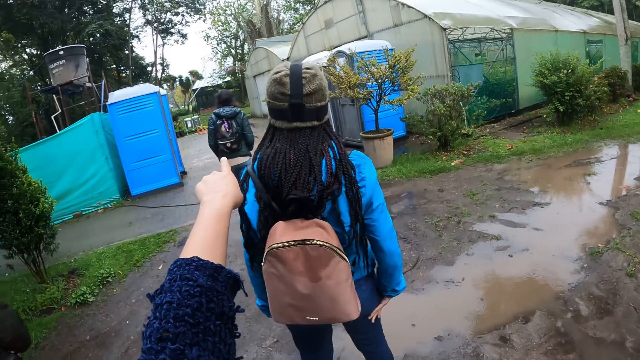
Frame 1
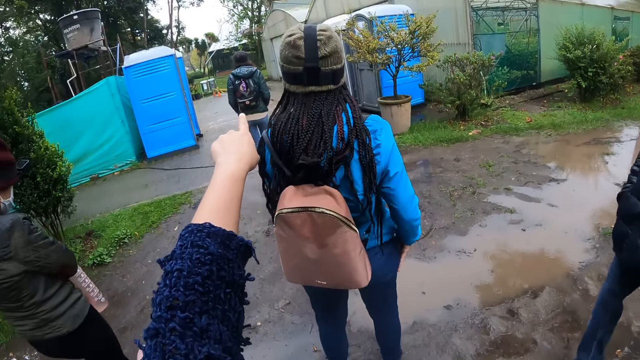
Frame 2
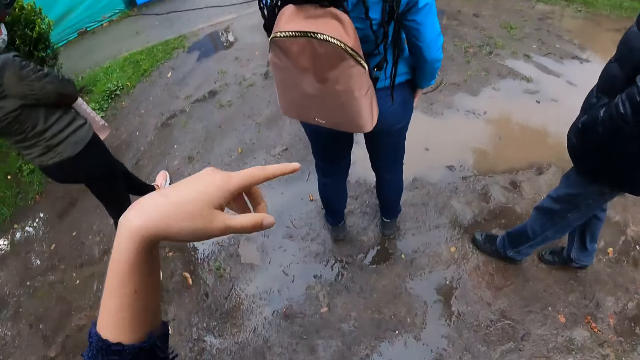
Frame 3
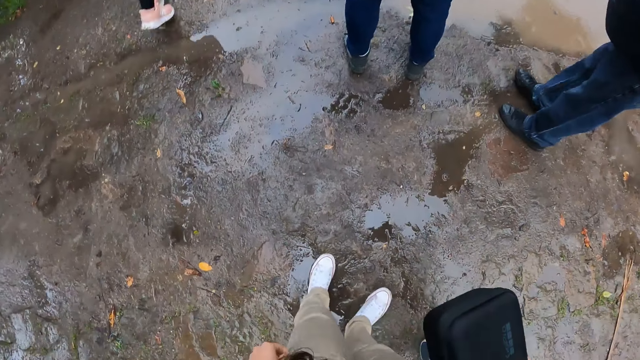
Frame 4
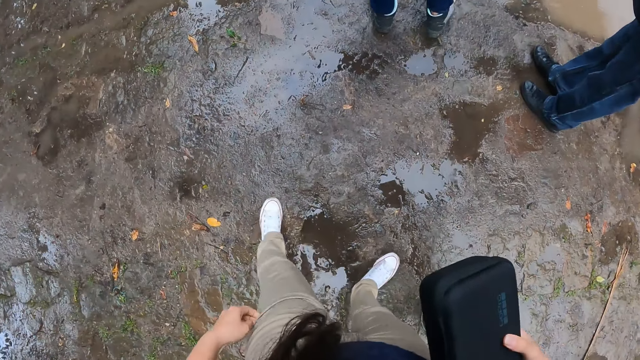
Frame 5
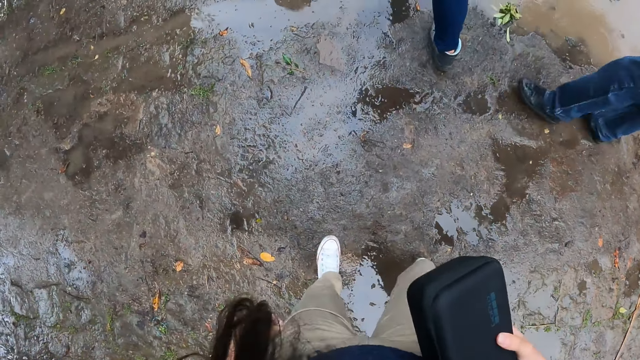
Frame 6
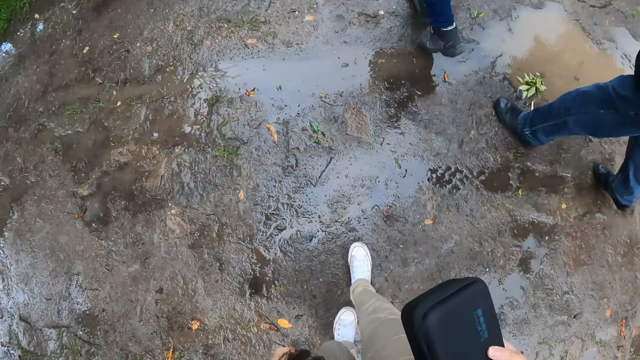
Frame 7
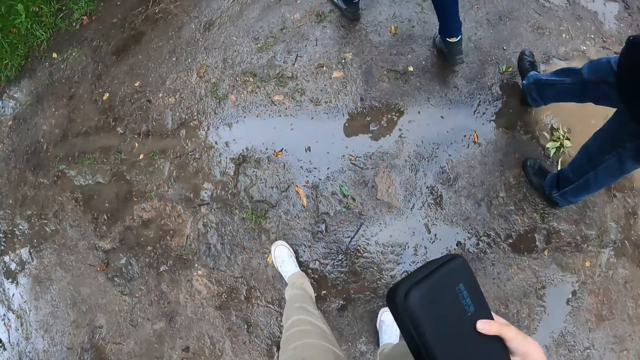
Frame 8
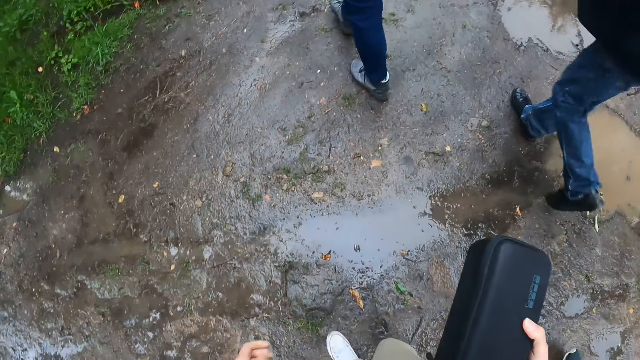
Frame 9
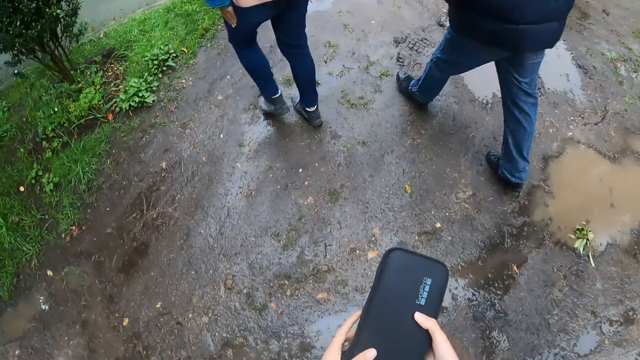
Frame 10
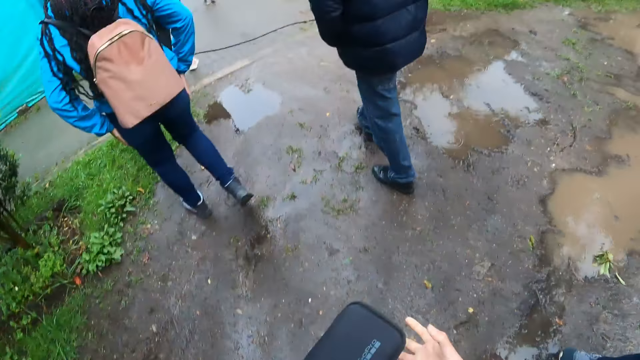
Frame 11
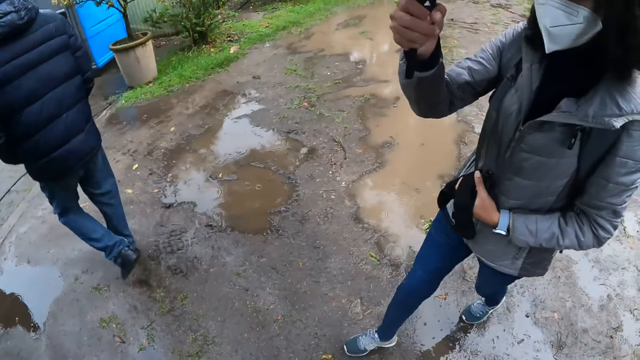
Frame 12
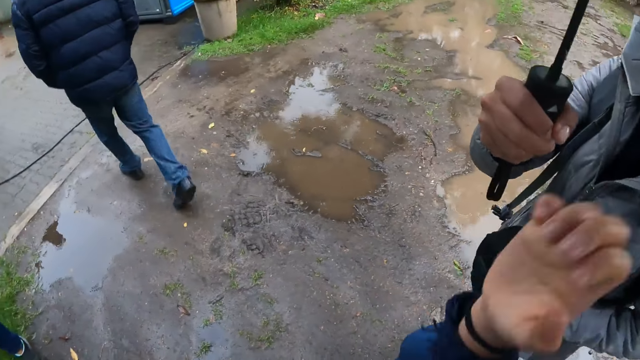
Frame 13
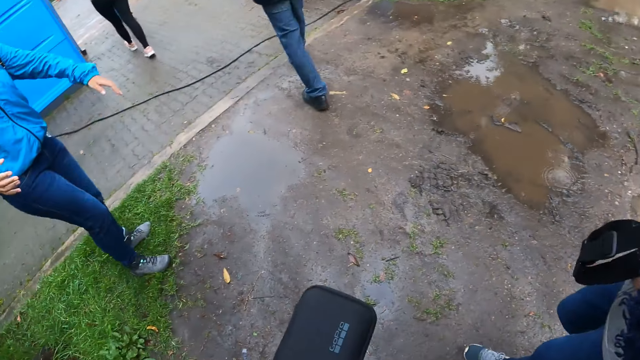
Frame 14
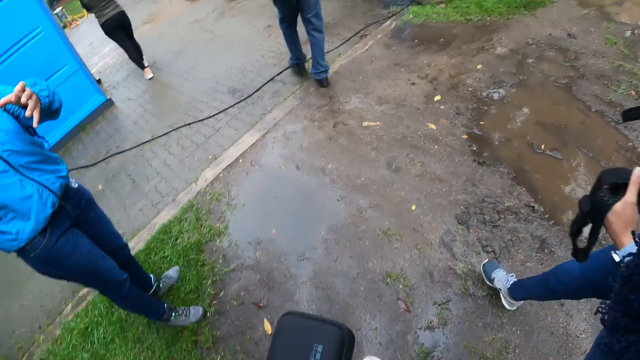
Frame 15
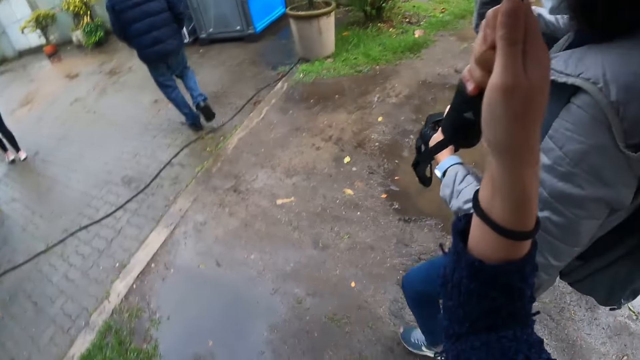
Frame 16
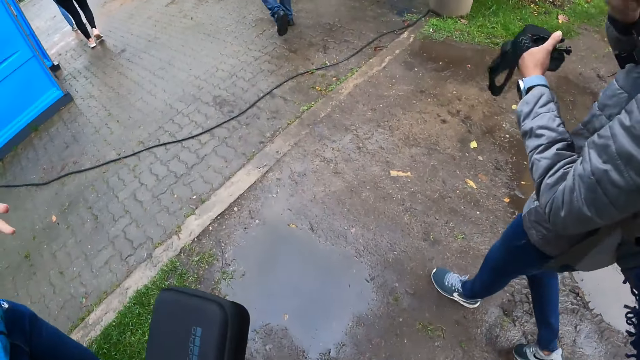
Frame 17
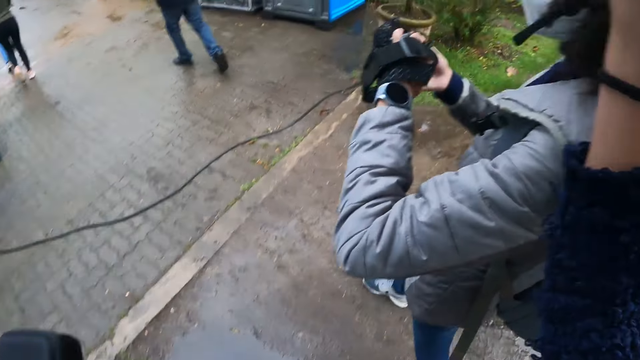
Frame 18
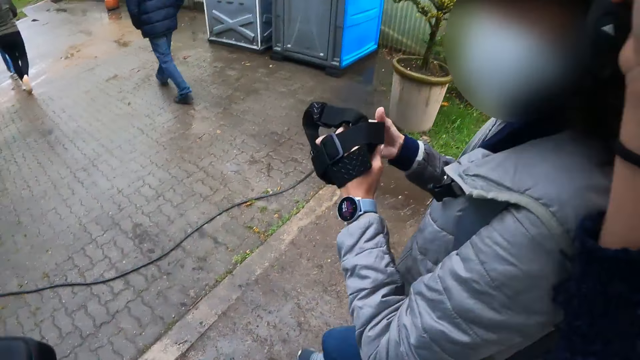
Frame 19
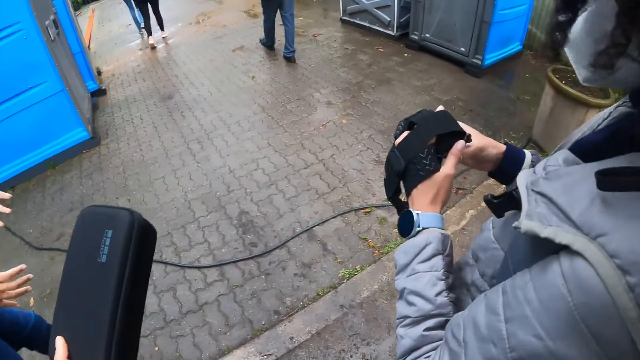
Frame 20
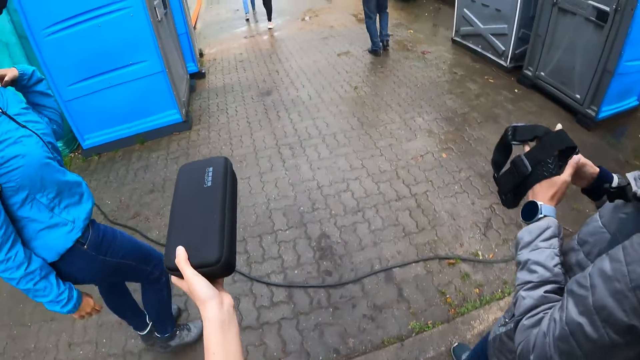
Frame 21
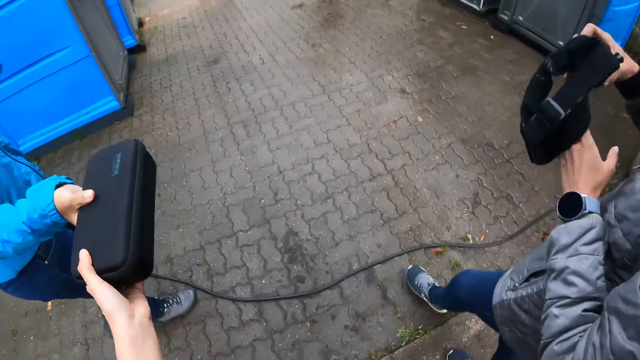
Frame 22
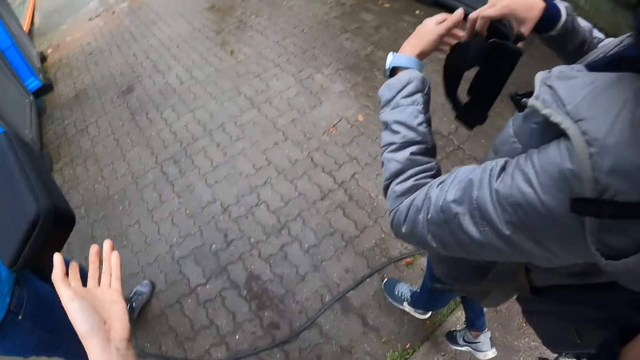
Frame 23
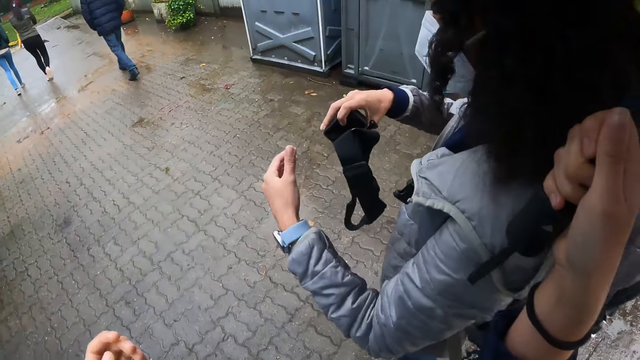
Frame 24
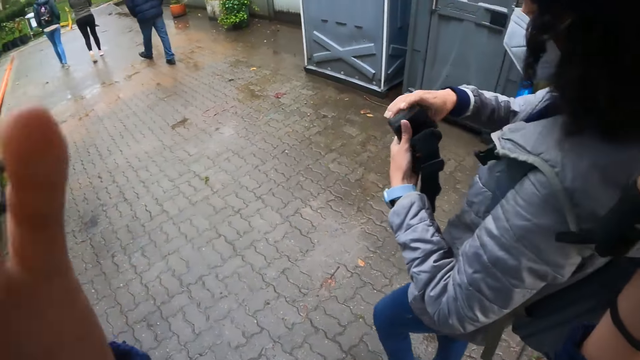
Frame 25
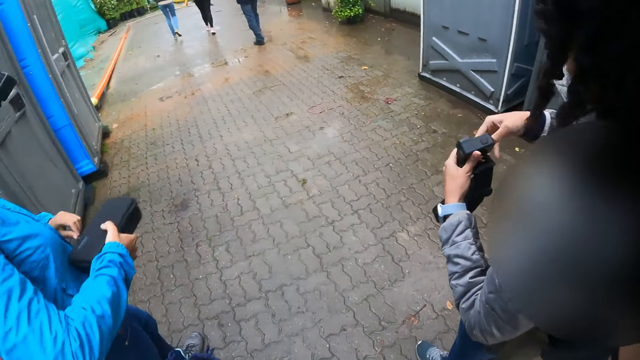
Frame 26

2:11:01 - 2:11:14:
The camera wearer walks down a road with a group of people. She moves a carrying case from her right hand to her left hand. She takes the umbrella from the right hand of a woman with her right hand. The woman interacts with the camera wearer. Another woman opens the camera on her left hand with her right hand. The other woman passes the camera from her left hand to her right hand. The camera wearer passes the camera from her left hand to the right hand of the first woman. The other woman opens a camera battery compartment on her left hand with her right hand. The camera wearer hands the first woman a bag.

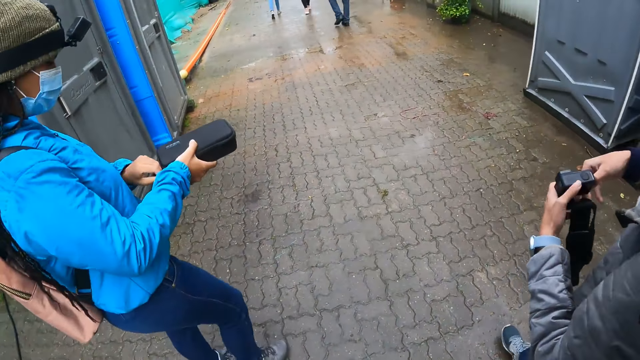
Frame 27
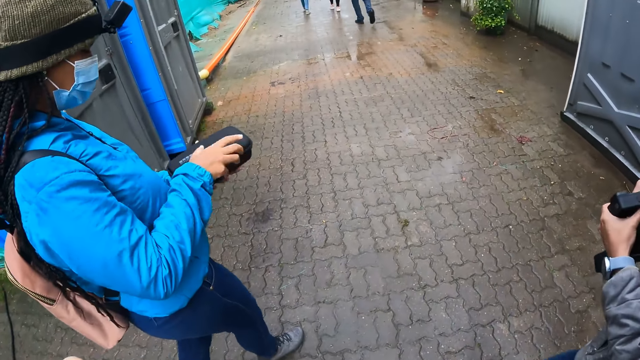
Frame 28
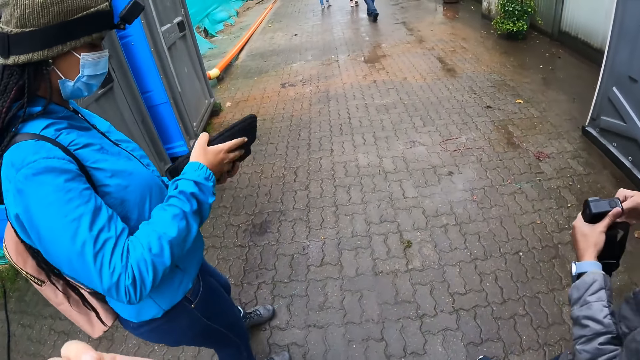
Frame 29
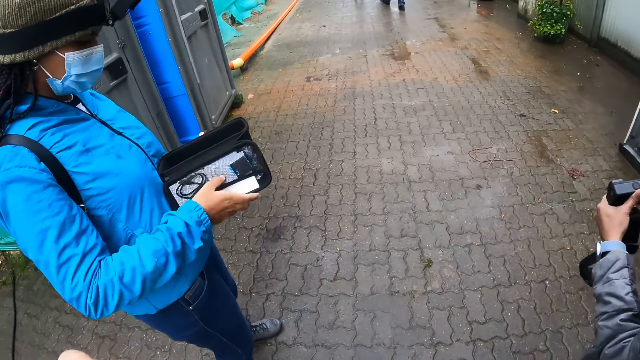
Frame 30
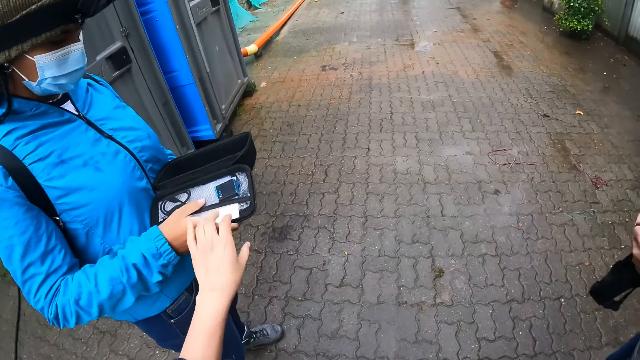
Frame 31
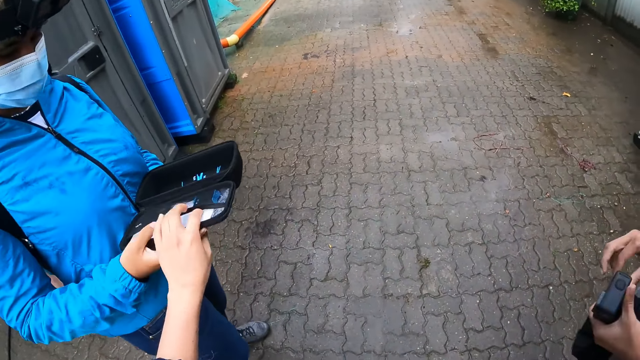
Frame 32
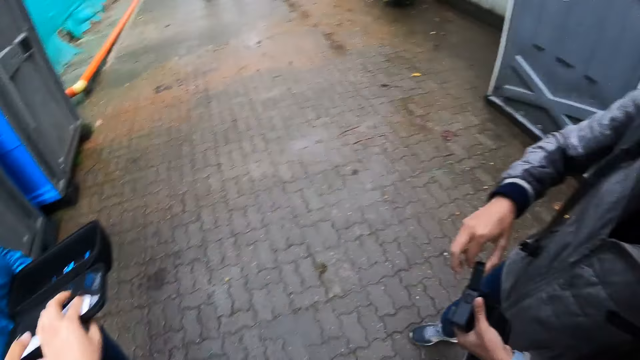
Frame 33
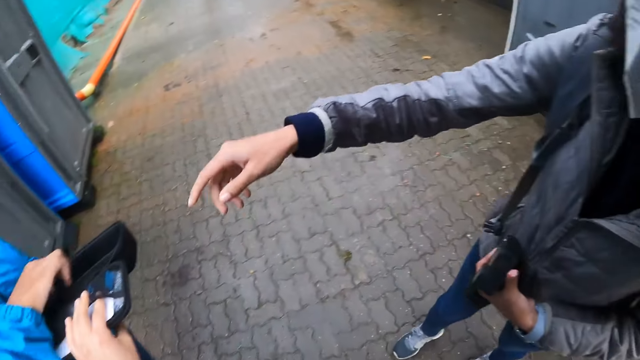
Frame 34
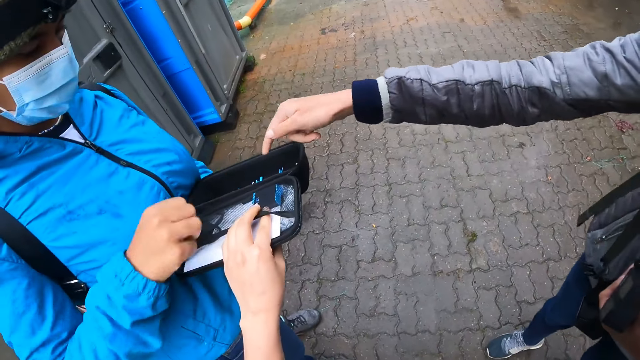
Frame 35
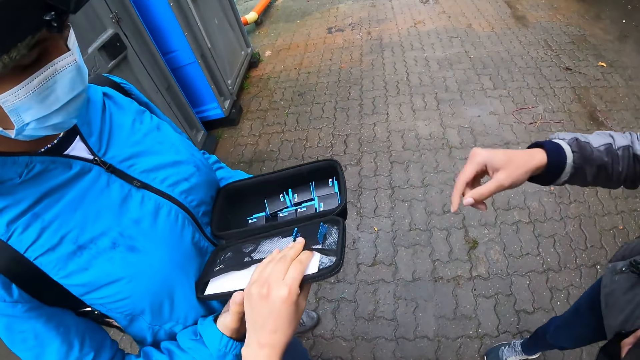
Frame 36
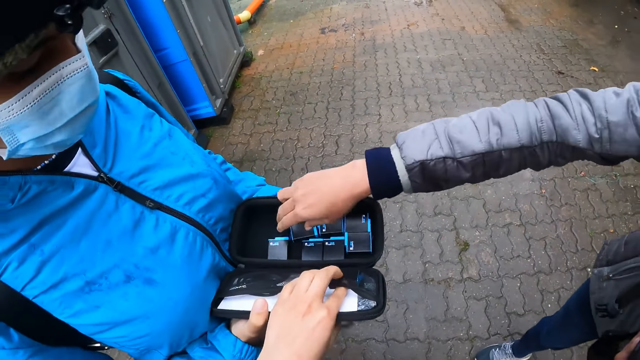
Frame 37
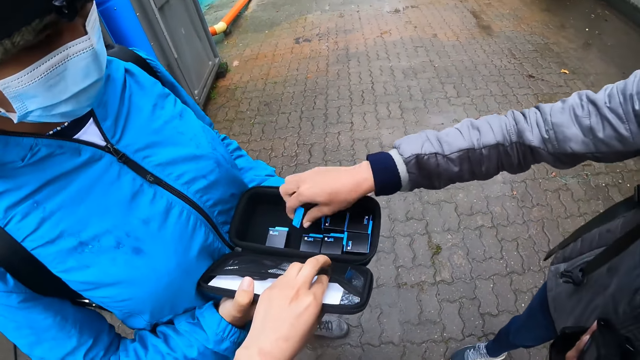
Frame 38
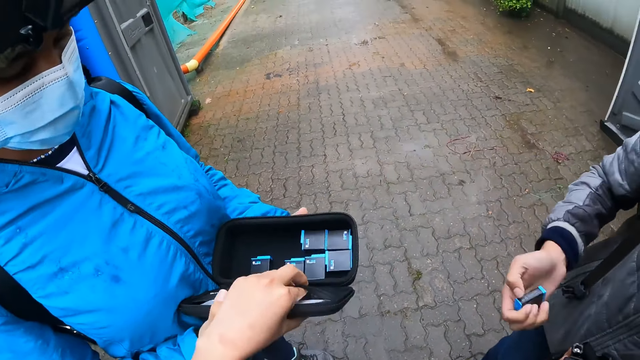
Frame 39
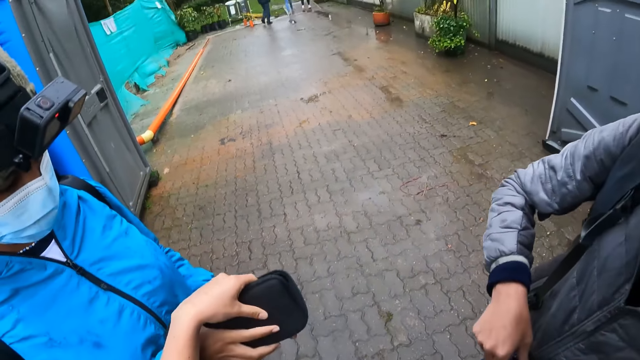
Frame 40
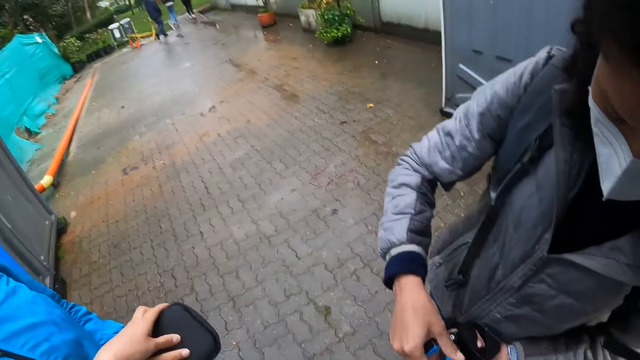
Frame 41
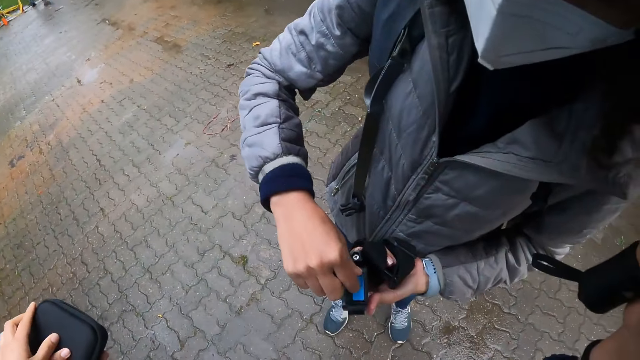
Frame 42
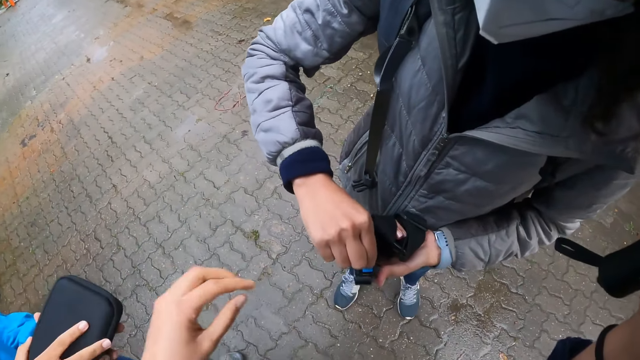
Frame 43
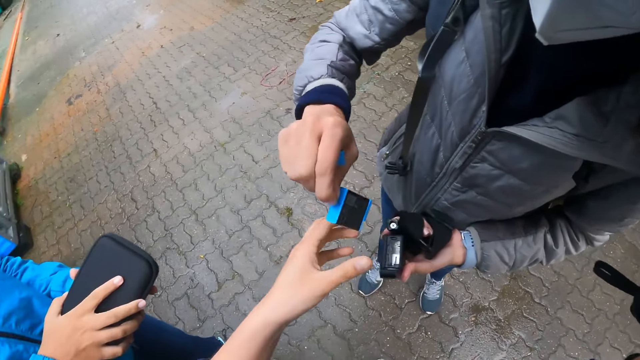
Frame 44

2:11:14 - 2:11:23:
The woman opens the carrying case on her left hand with her right hand. The camera wearer touches the case with her left hand. She holds a bag on the hand of the woman. The woman holds the carrying case on her left hand with her right hand. Another woman takes a battery from the carrying case with her right hand. The camera wearer closes the carrying case on both hands of the first woman with her right hand. The other woman removes a battery of the camera in her left hand with her right hand.
